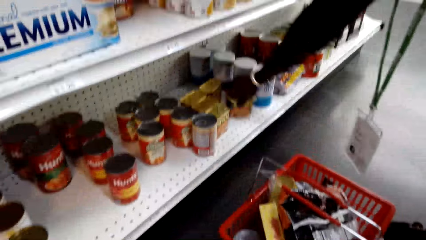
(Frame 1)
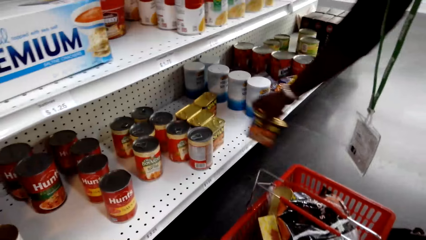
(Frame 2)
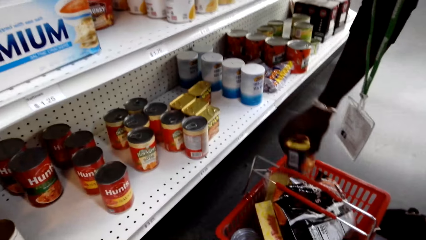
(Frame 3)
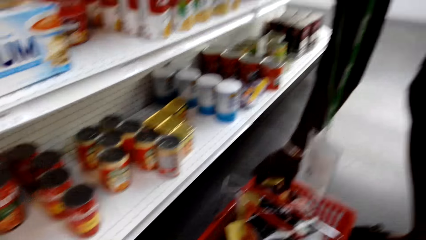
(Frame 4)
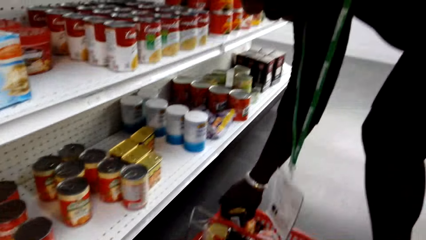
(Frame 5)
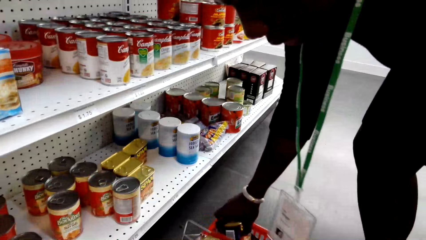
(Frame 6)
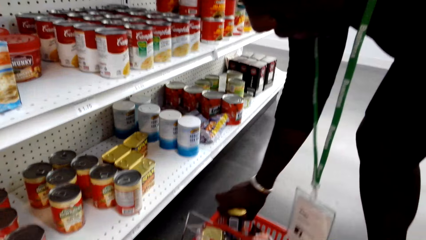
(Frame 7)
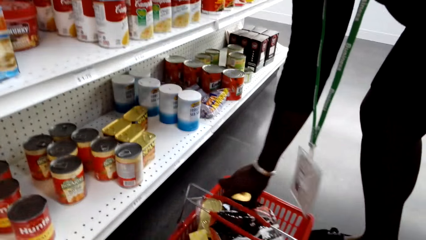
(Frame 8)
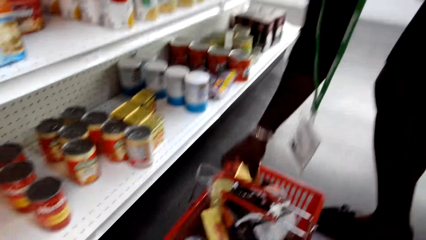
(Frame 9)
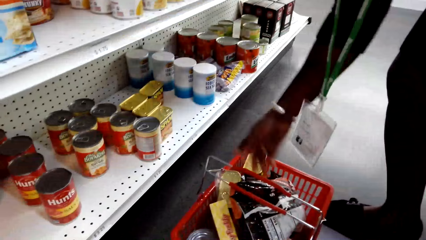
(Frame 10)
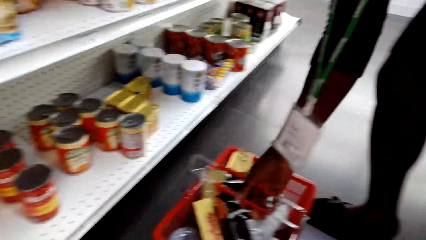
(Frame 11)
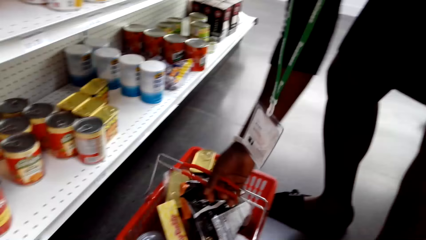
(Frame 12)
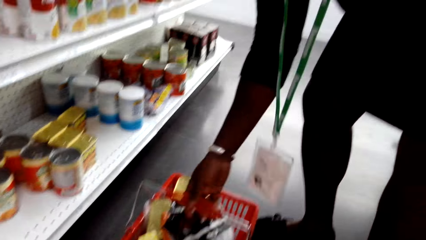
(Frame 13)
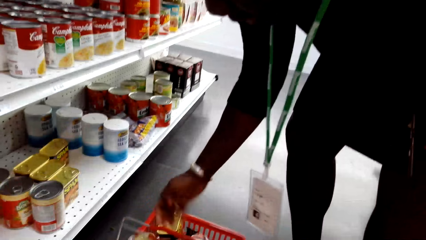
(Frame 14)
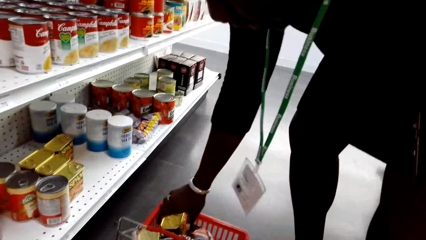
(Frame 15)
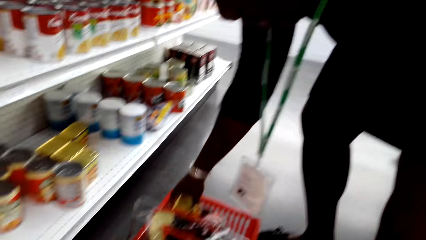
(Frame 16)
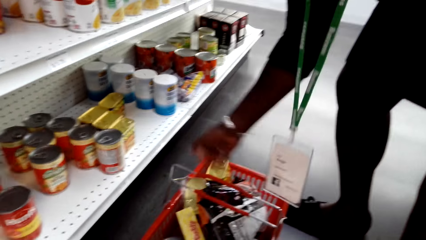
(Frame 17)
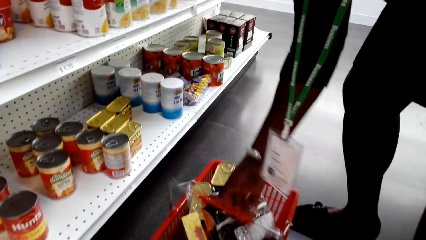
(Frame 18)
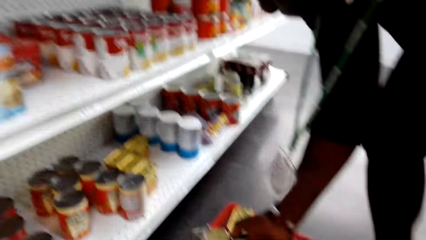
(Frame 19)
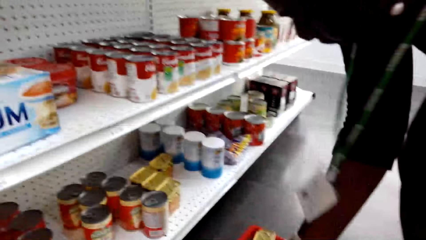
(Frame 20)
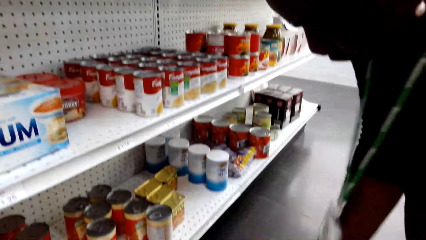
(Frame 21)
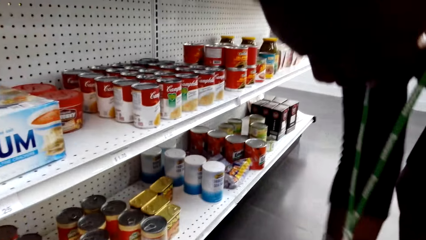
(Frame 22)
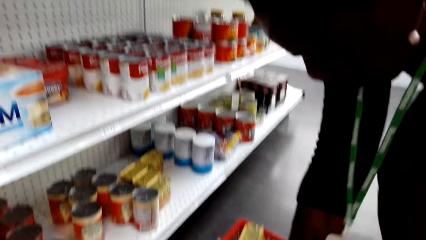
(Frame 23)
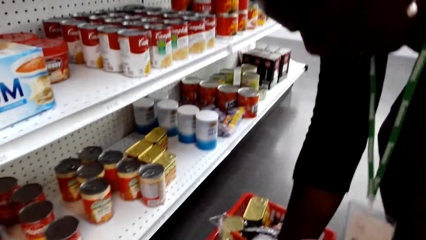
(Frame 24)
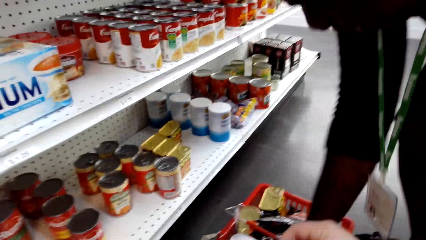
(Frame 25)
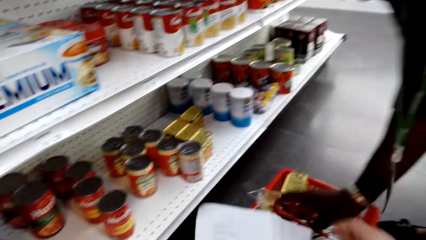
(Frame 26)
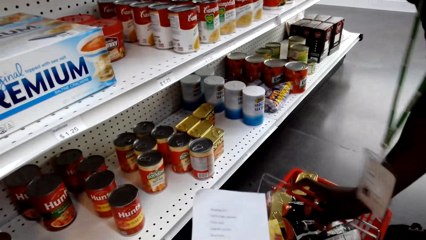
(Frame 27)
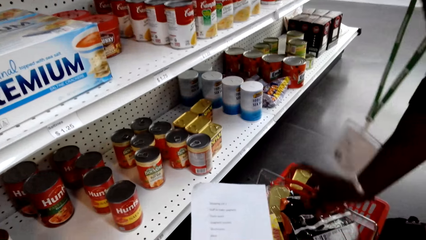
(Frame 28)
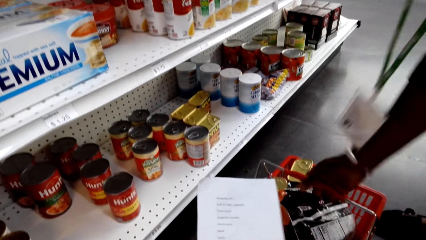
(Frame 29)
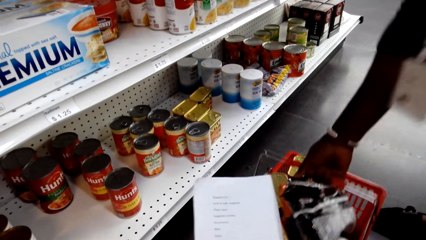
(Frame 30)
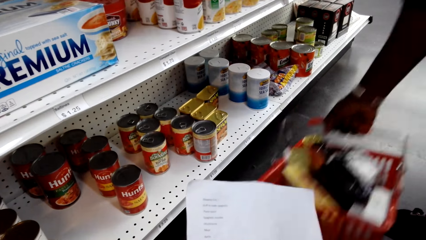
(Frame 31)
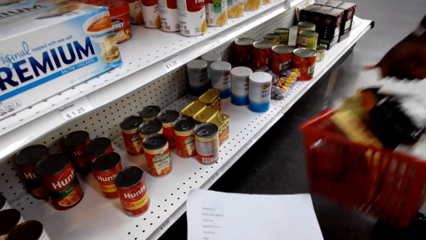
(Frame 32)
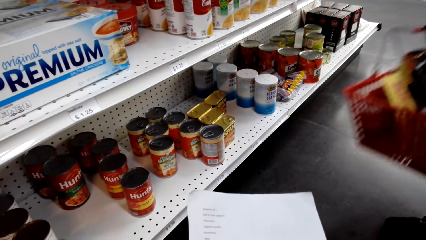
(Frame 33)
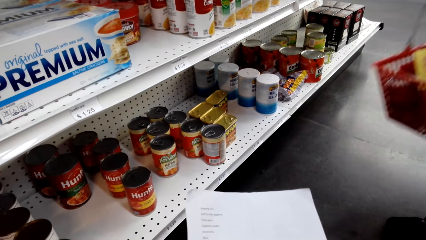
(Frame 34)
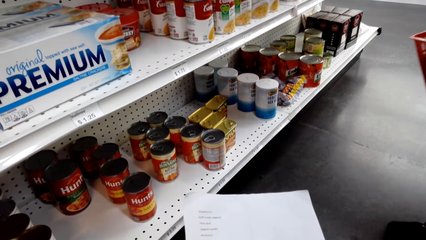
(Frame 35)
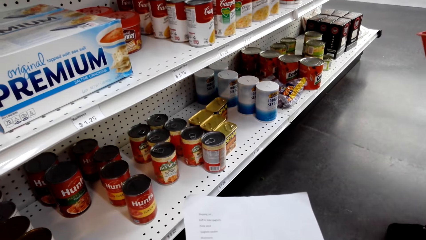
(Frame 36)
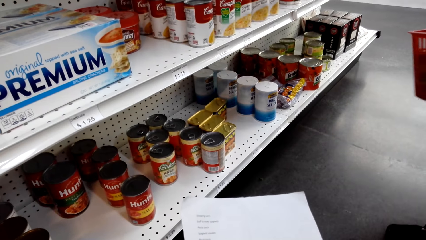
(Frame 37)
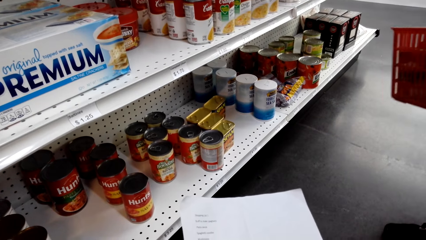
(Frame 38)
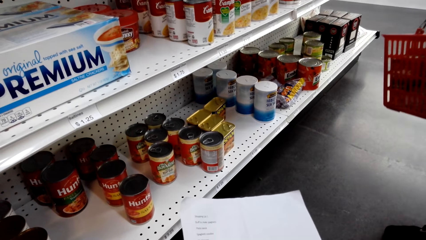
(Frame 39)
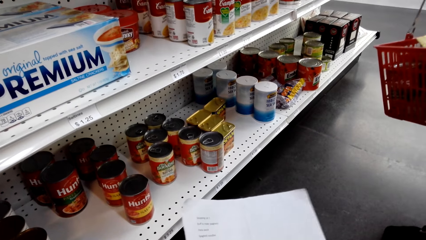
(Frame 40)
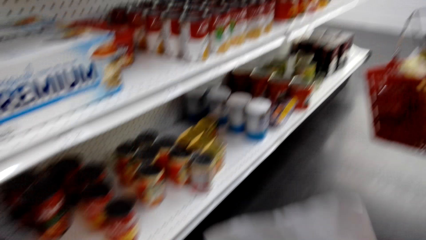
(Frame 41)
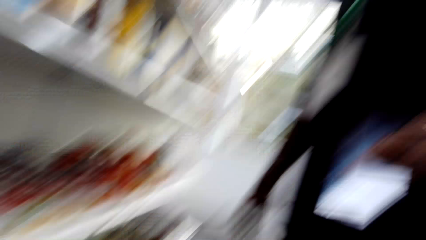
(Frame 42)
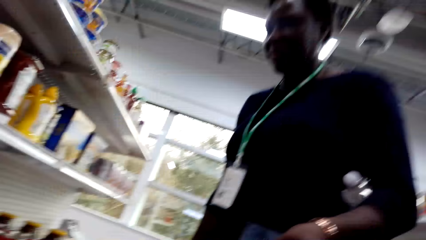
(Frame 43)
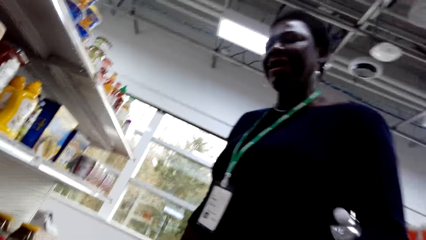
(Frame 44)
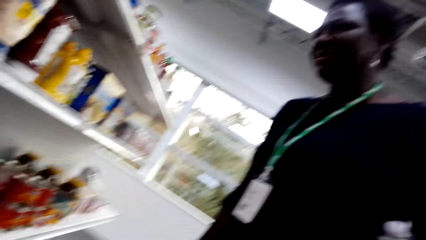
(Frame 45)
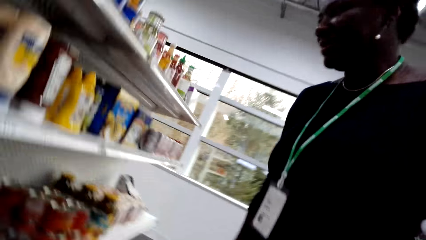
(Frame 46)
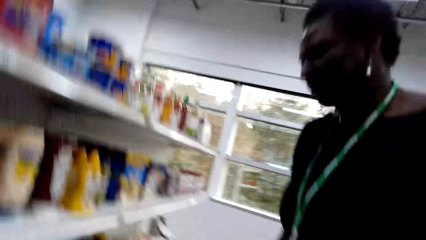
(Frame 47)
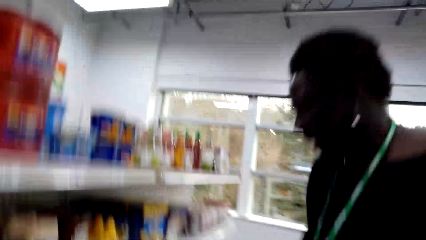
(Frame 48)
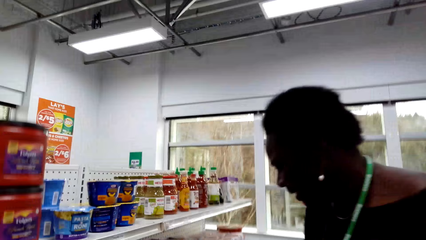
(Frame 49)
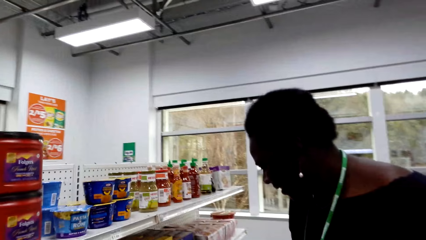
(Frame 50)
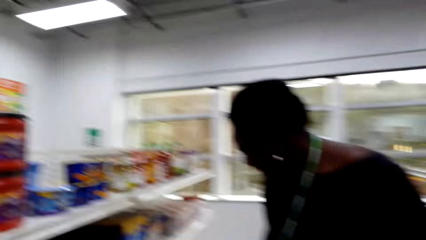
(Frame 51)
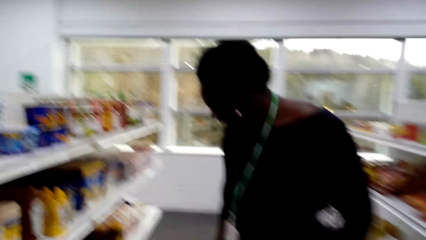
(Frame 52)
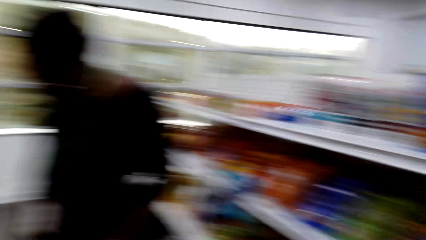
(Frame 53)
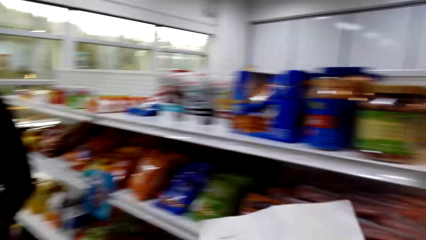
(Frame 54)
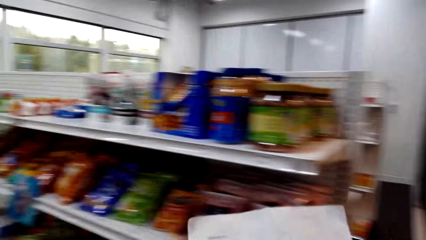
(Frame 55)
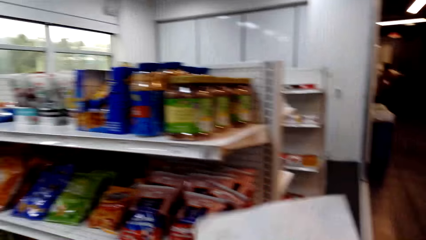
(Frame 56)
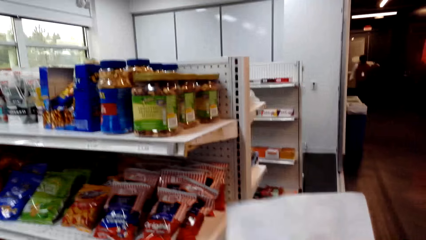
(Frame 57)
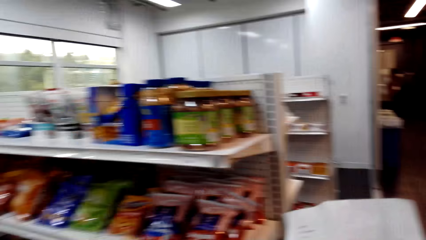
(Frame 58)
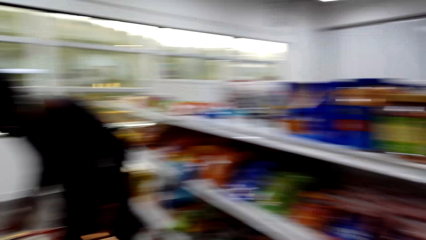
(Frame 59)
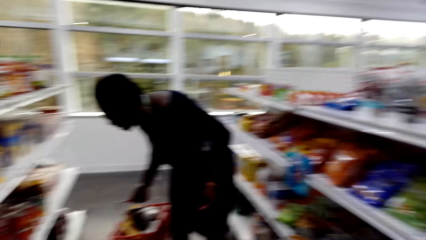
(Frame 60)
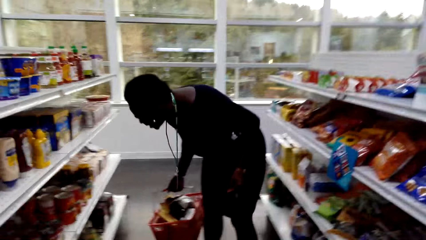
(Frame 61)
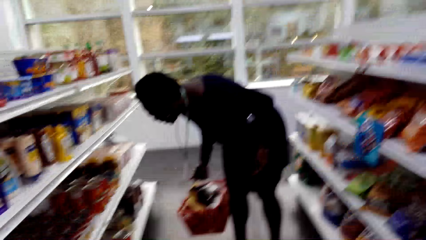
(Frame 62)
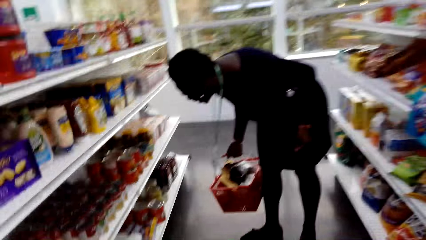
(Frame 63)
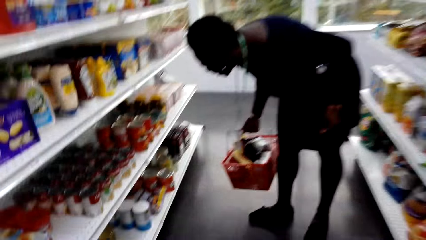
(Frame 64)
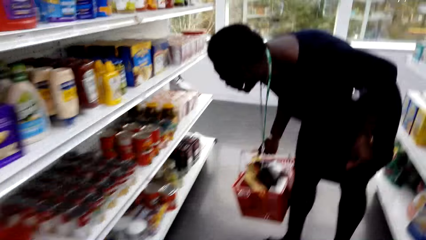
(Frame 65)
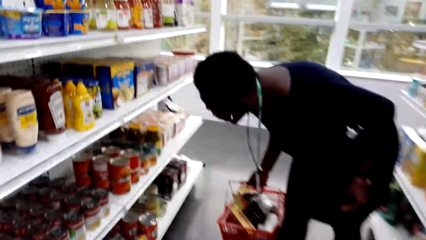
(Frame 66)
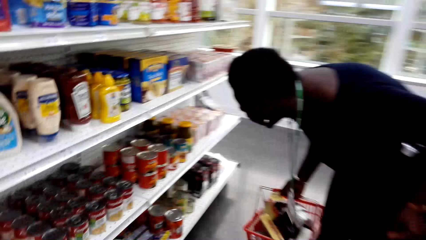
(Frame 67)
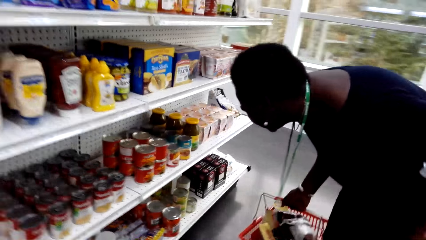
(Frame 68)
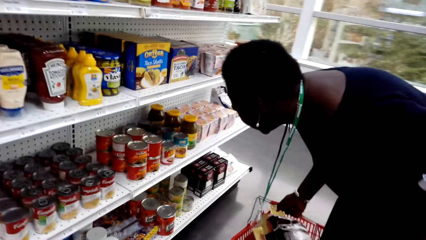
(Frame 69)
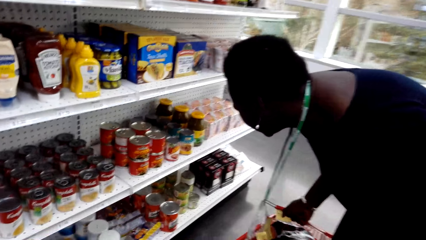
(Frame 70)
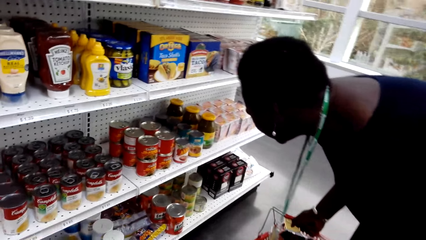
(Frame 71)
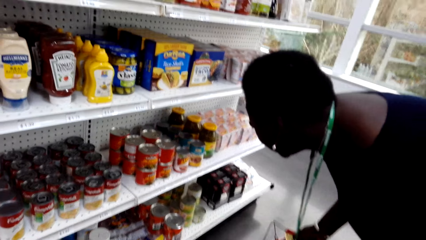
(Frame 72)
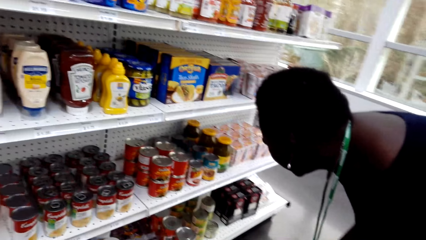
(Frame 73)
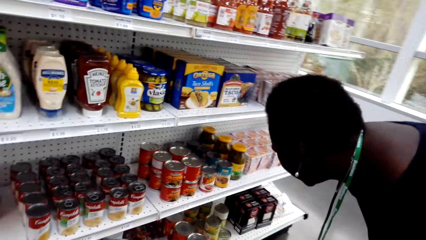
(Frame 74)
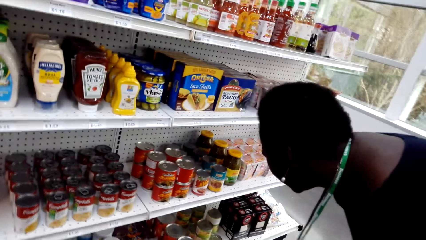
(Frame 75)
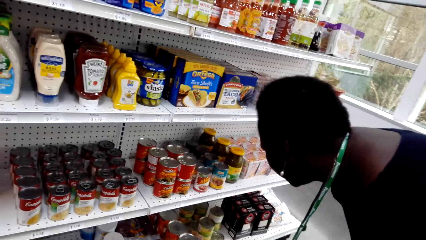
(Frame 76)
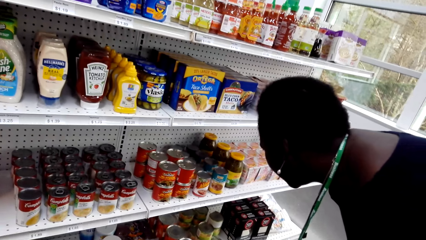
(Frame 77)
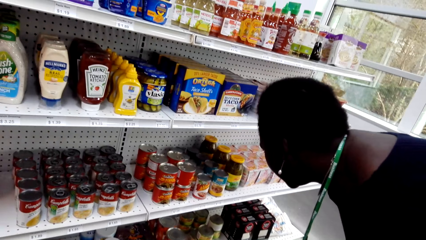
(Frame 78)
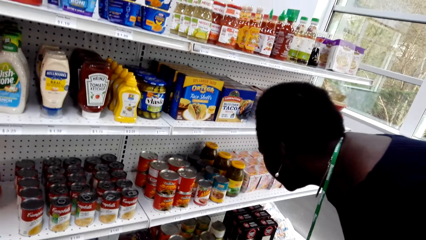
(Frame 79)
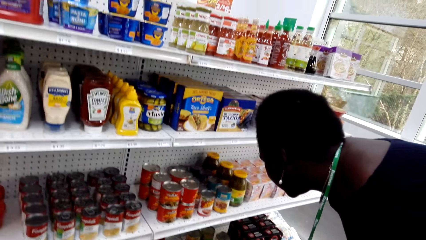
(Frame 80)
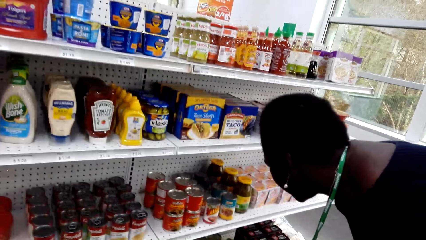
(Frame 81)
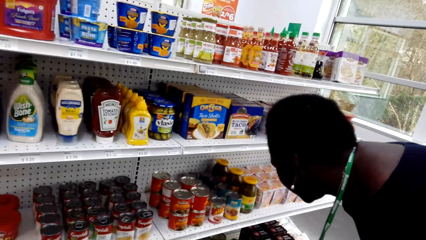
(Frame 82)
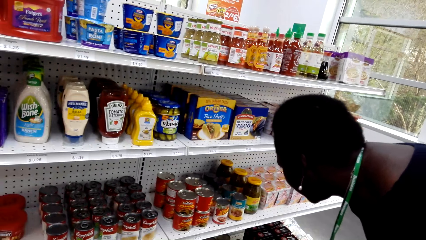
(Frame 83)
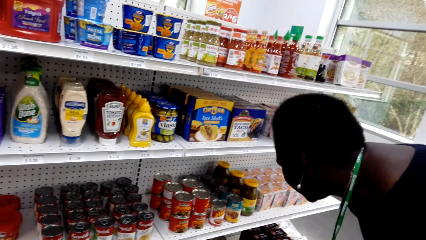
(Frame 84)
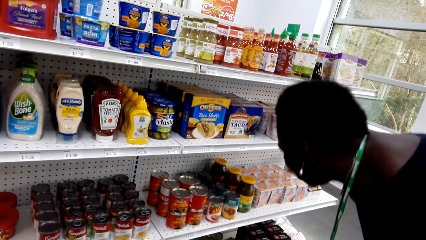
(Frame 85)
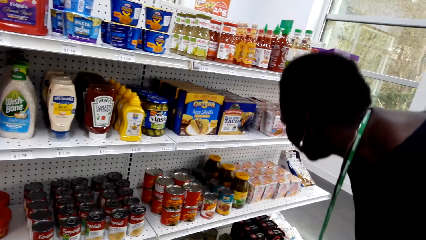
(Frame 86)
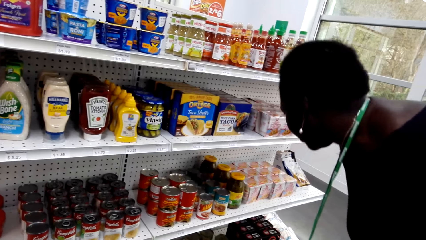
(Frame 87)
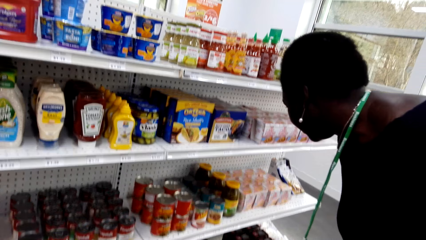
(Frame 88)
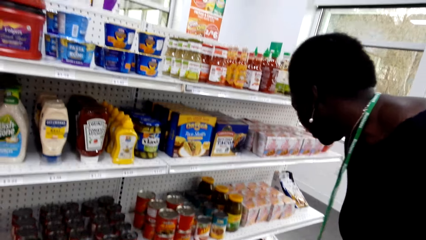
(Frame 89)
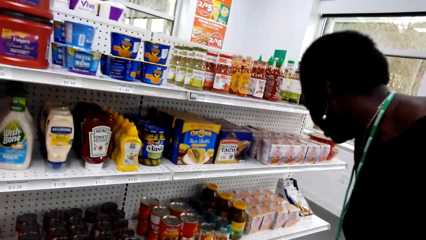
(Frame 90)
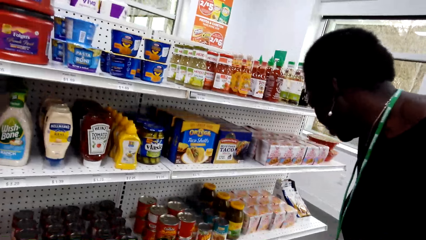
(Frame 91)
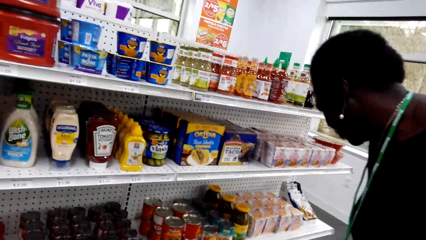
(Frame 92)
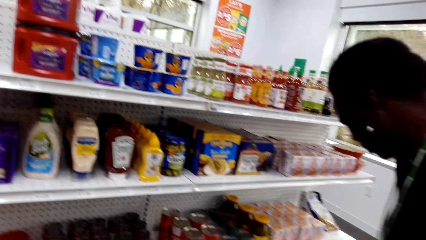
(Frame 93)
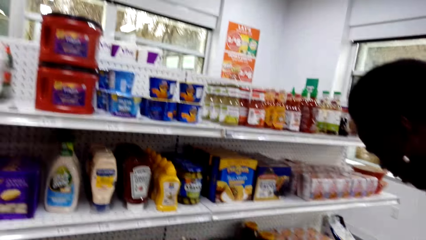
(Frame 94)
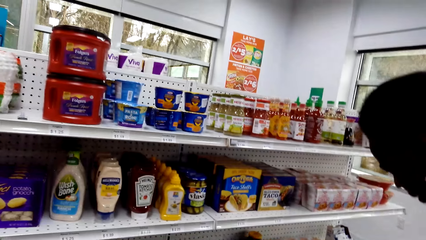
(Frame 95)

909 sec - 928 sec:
A woman puts a can in the shopping basket. The camera wearer talks with the woman. The woman arranges the shopping basket. The camera wearer looks at the shopping list. The woman lifts the shopping basket. The camera wearer talks with the woman and turns to the other side. The woman looks at the items on the shelf. The camera wearer walks in the supermarket, looks around, and looks at the items on the shelf.
